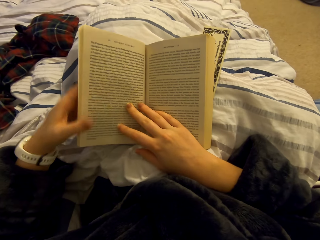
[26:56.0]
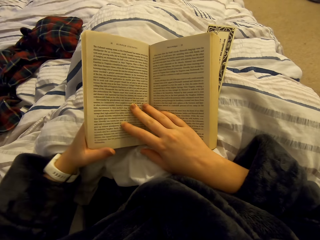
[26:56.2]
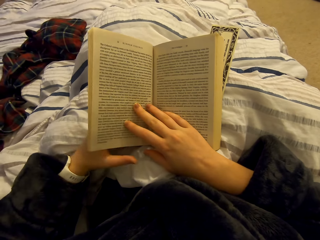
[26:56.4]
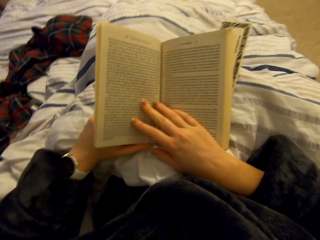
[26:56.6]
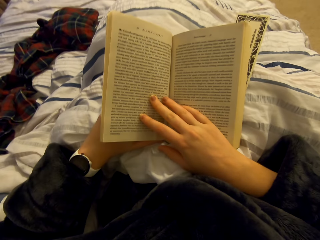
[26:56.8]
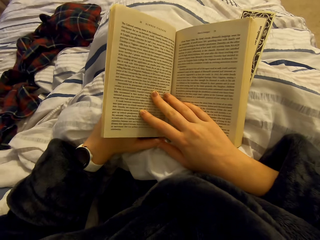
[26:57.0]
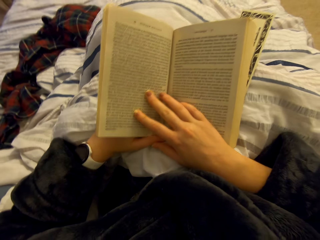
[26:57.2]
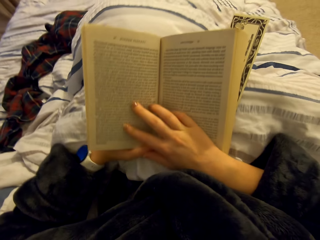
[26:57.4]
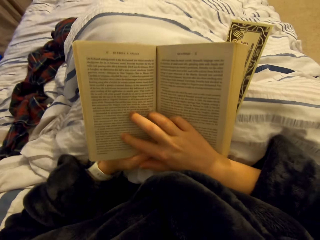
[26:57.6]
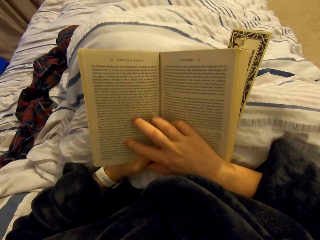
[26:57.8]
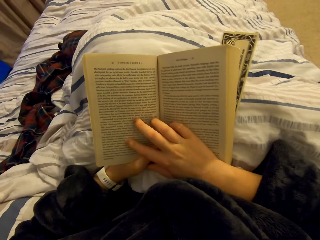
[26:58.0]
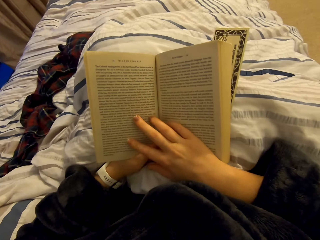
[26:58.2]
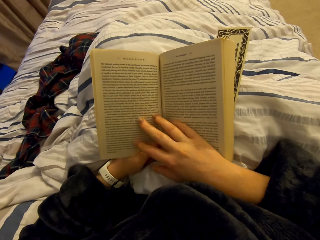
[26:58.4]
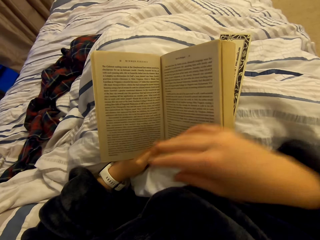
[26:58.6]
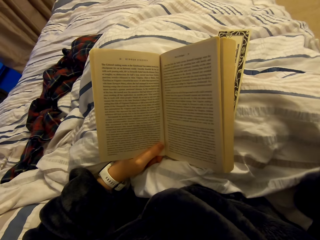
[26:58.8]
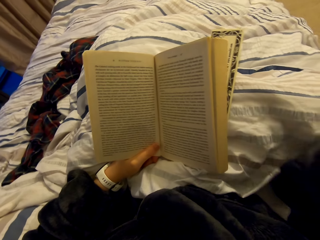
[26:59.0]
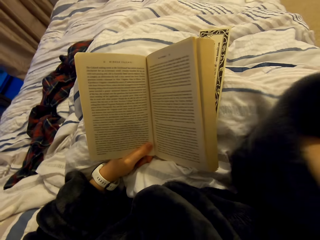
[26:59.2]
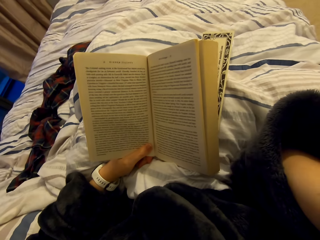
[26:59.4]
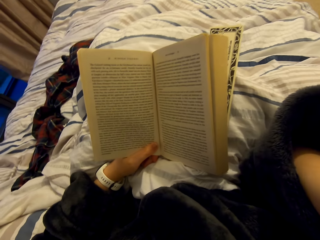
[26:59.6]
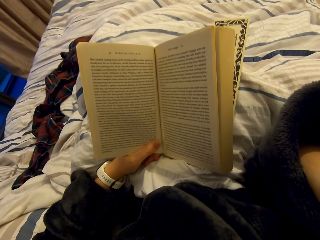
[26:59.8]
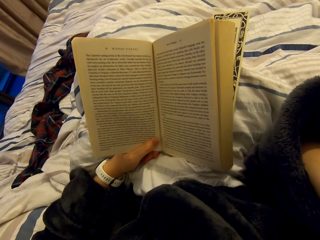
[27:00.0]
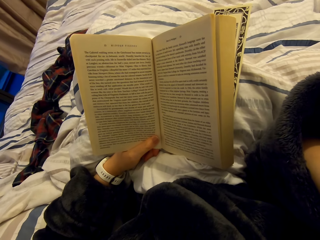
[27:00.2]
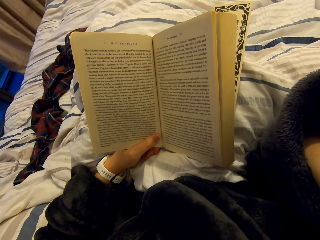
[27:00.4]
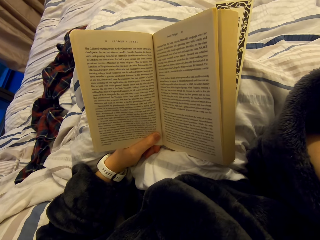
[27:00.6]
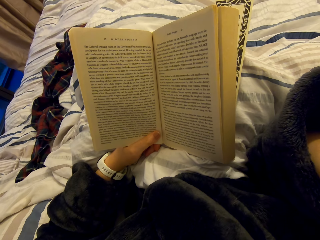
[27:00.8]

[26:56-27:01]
The camera wearer reads the book on the bed.

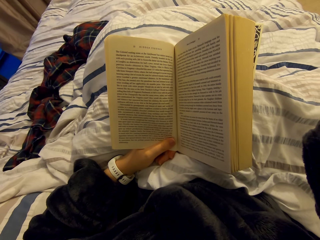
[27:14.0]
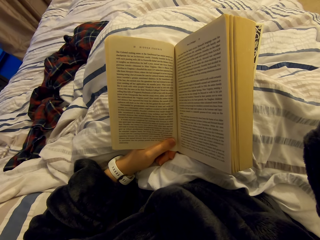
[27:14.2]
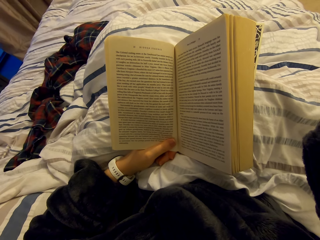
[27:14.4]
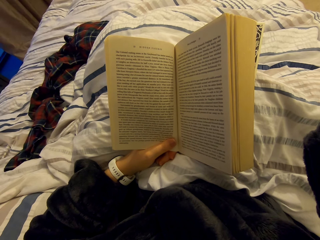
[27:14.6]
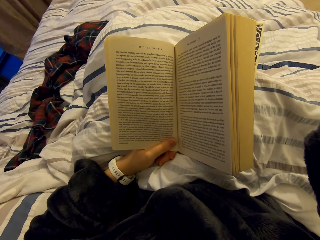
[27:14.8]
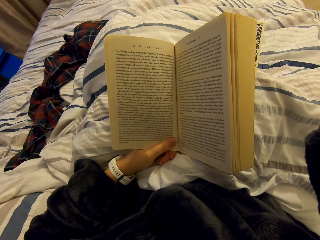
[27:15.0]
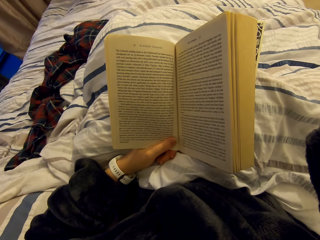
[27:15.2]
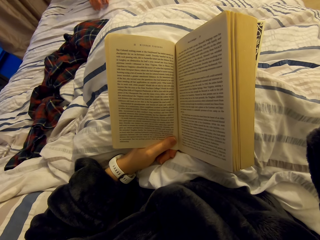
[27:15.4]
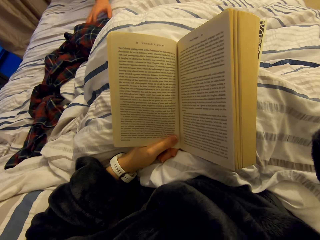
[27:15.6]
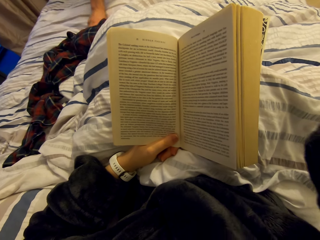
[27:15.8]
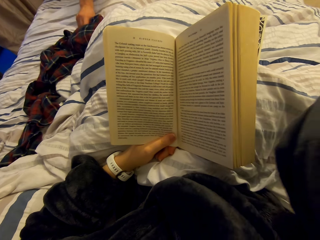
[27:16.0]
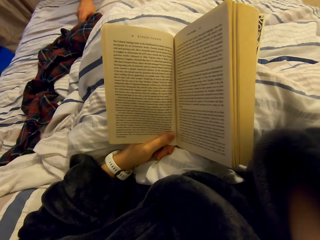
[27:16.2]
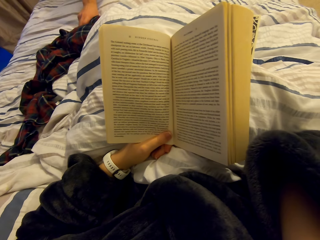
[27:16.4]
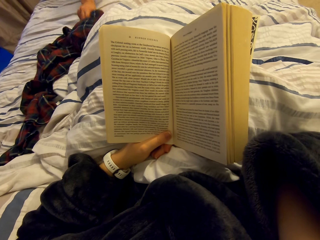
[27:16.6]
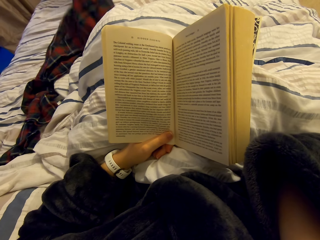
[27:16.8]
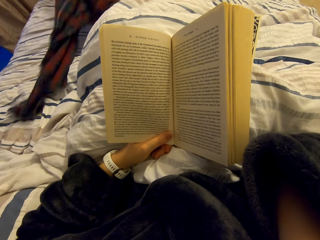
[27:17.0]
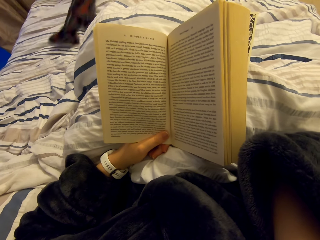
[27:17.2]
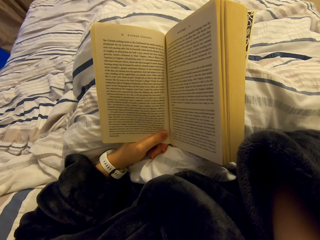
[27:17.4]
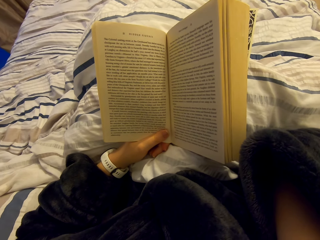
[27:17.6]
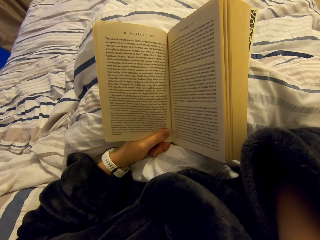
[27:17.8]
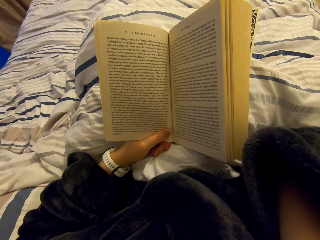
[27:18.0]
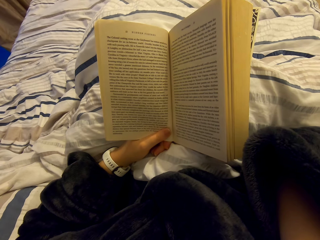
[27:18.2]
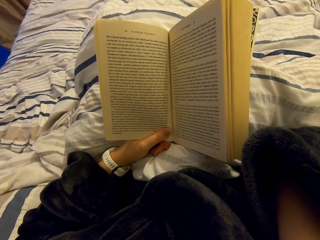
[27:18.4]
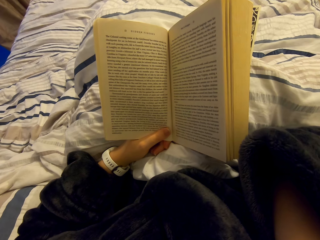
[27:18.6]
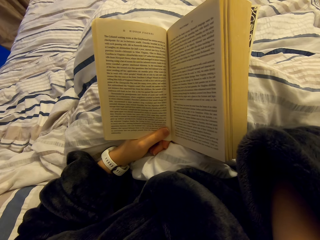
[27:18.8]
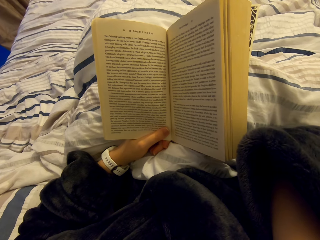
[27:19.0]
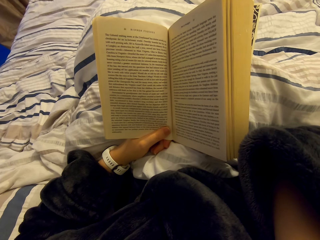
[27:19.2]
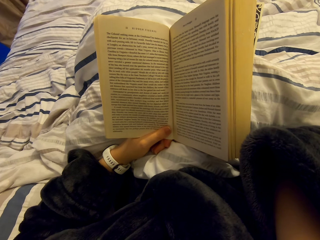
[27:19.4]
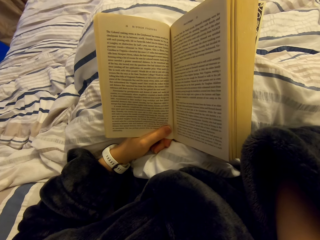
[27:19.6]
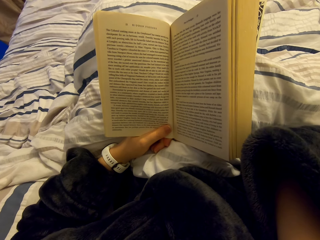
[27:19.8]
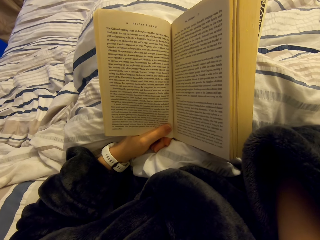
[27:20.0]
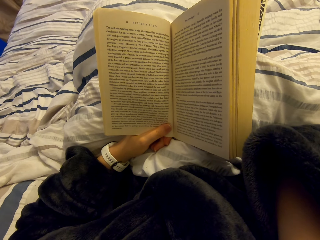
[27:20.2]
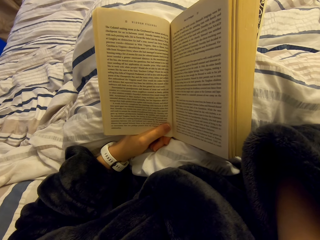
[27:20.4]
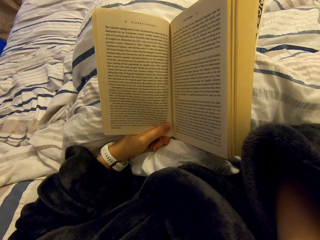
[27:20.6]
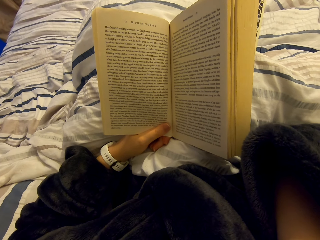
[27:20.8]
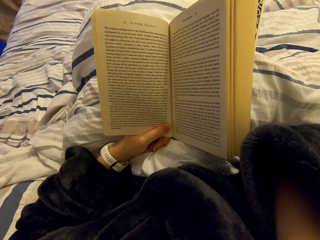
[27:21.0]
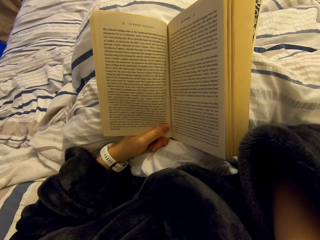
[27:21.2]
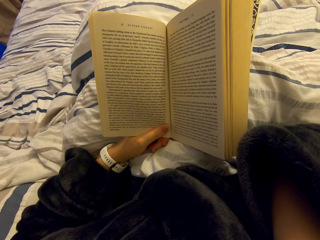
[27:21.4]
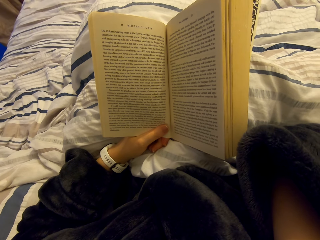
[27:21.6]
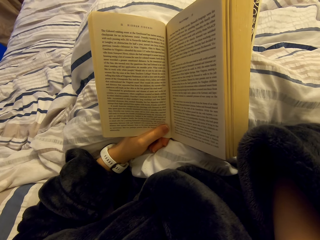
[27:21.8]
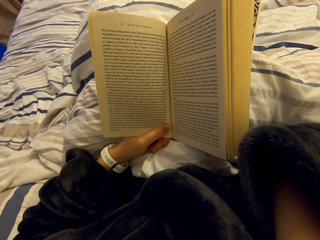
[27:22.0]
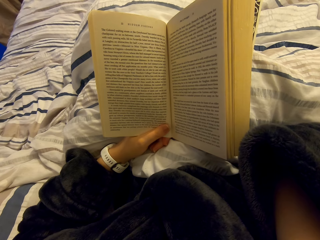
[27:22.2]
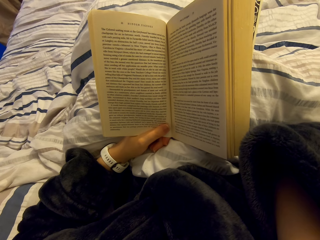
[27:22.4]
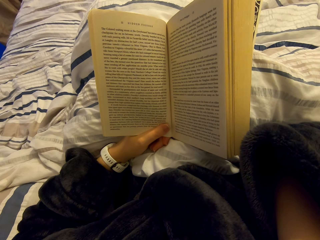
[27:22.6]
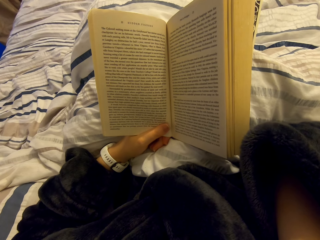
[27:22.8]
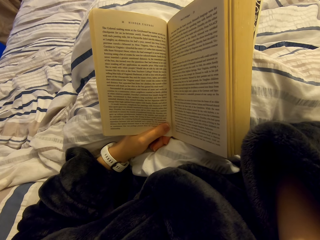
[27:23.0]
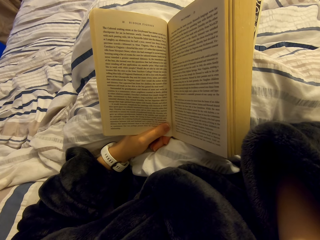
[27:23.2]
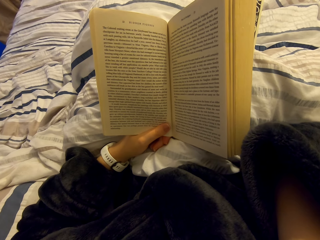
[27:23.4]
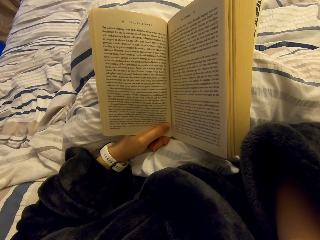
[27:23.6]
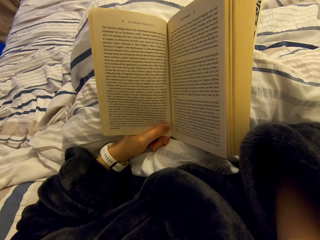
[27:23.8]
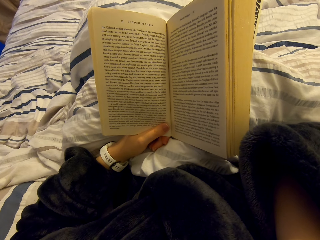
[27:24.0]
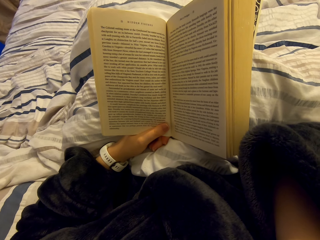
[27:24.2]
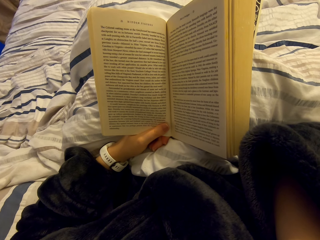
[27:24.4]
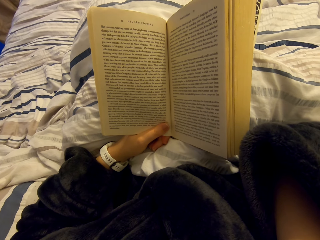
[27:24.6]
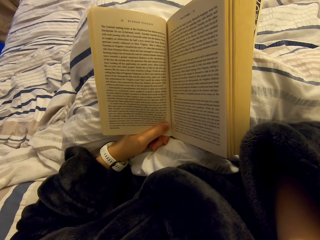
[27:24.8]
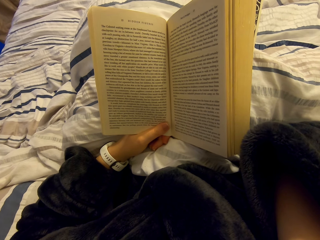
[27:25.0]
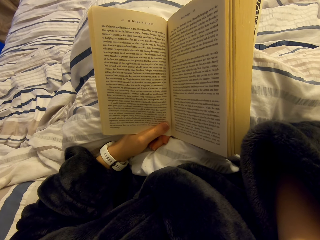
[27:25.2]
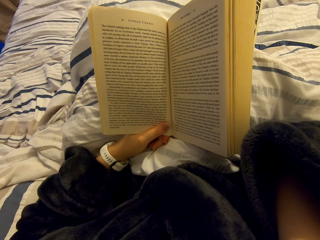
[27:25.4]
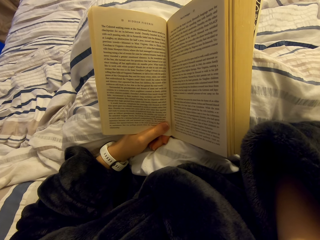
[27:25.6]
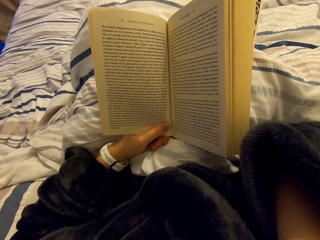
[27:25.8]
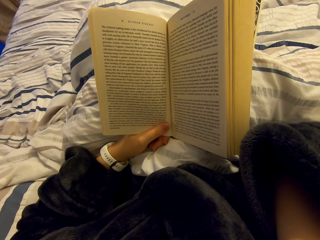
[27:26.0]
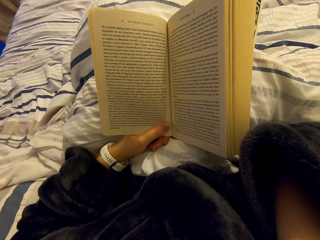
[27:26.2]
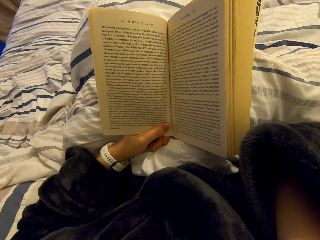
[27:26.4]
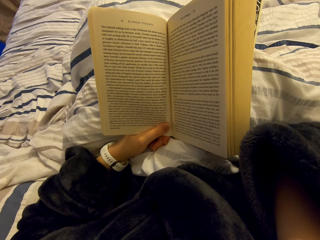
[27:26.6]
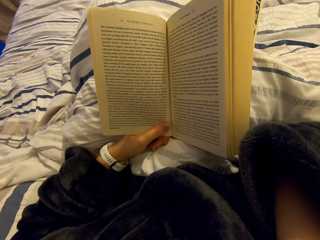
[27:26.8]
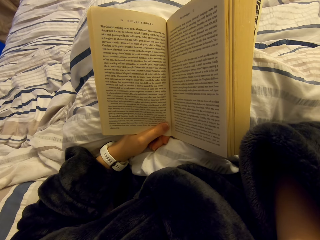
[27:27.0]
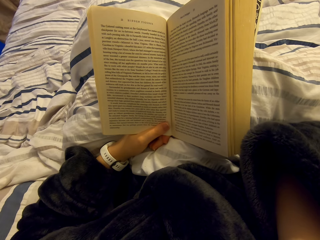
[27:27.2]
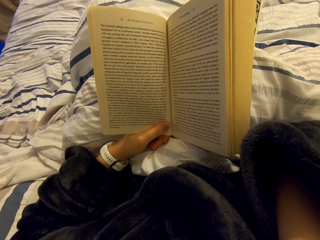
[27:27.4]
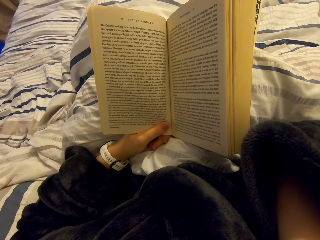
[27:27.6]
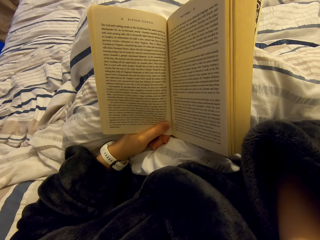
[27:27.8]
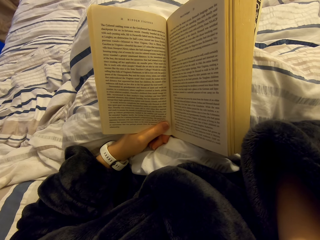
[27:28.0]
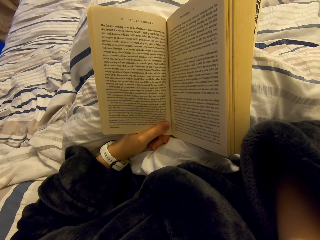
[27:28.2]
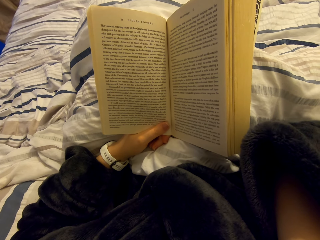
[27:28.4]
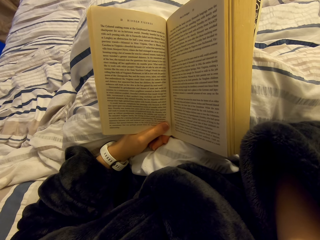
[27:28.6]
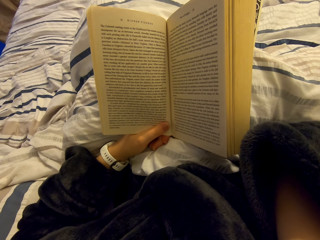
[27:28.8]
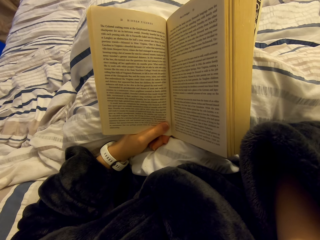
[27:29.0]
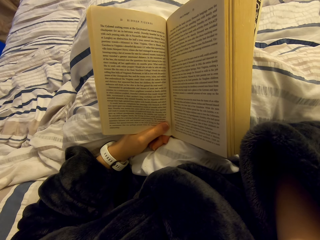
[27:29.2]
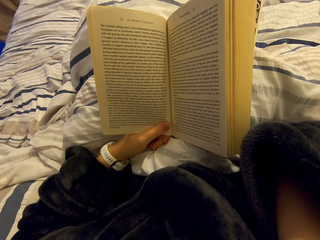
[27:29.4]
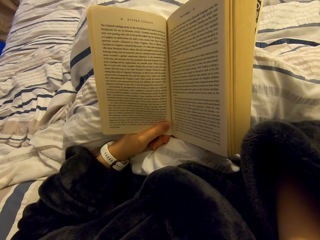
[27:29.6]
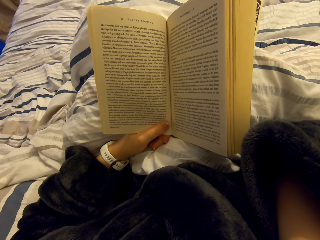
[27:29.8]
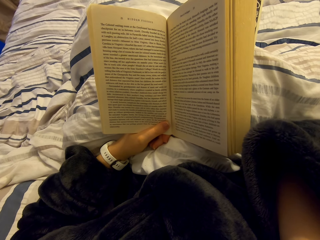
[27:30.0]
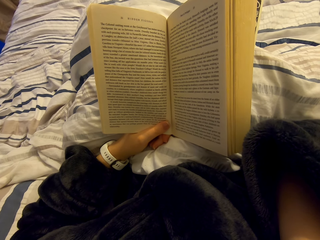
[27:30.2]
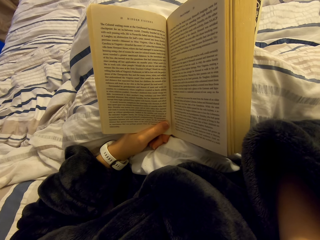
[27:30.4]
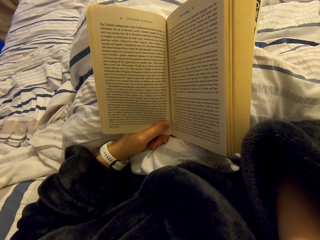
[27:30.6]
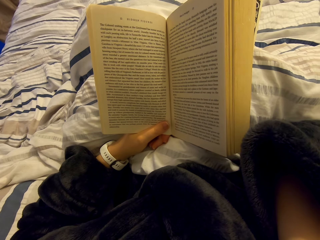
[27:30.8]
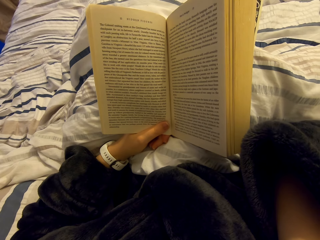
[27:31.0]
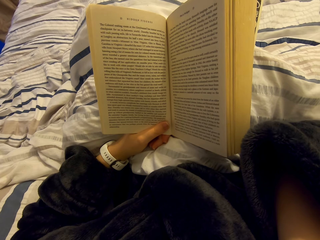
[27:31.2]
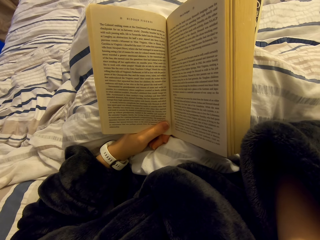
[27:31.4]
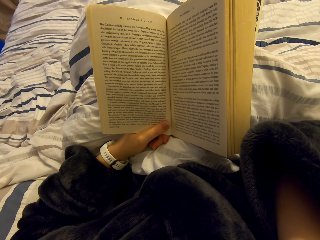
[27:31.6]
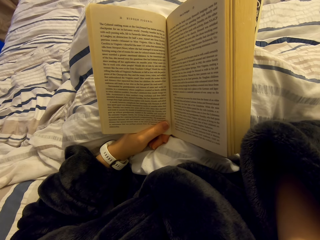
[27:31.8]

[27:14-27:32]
A person picks cloth from the bed.
